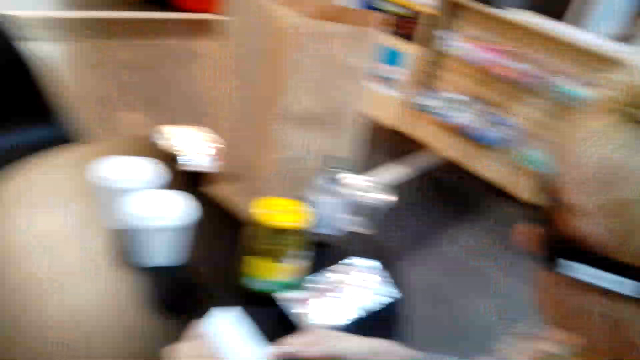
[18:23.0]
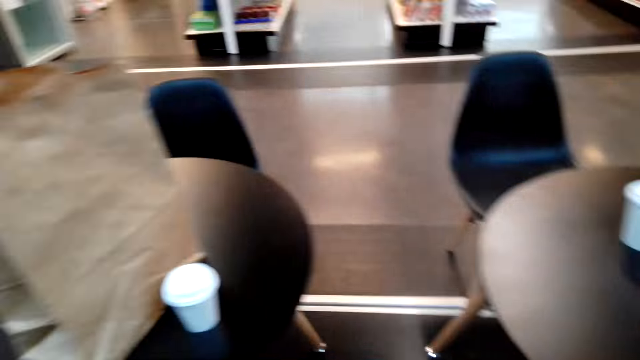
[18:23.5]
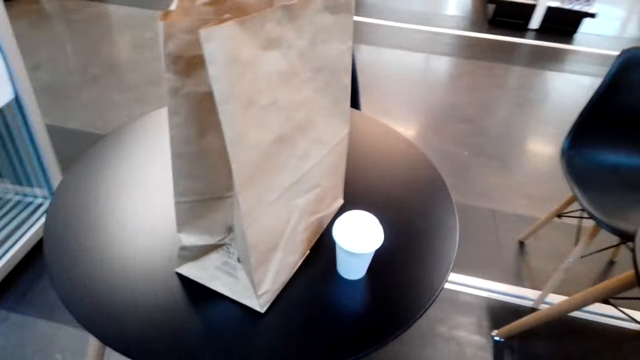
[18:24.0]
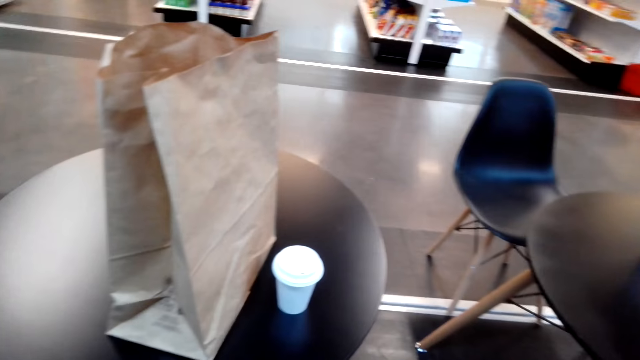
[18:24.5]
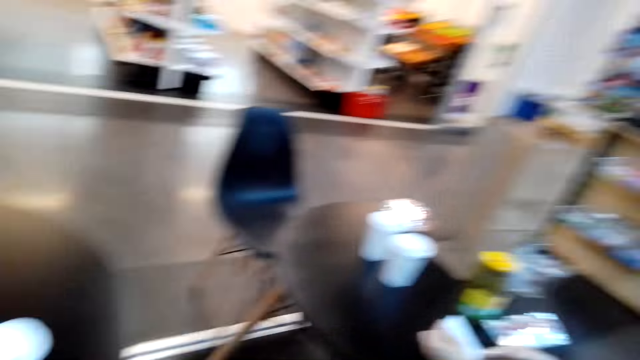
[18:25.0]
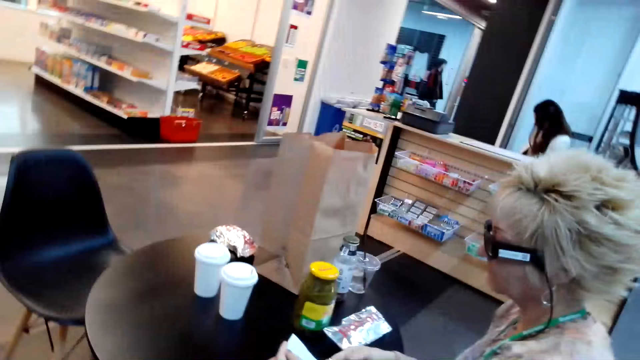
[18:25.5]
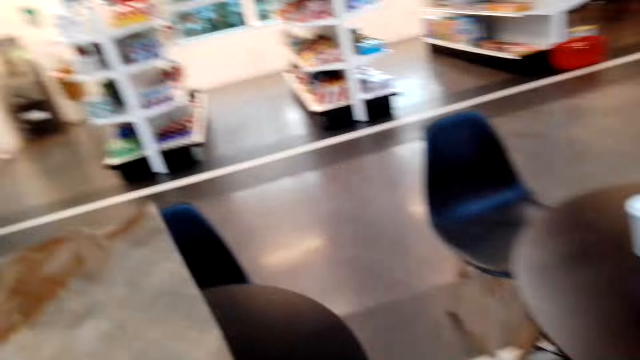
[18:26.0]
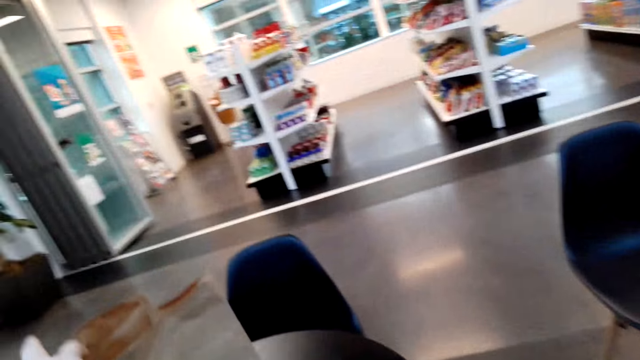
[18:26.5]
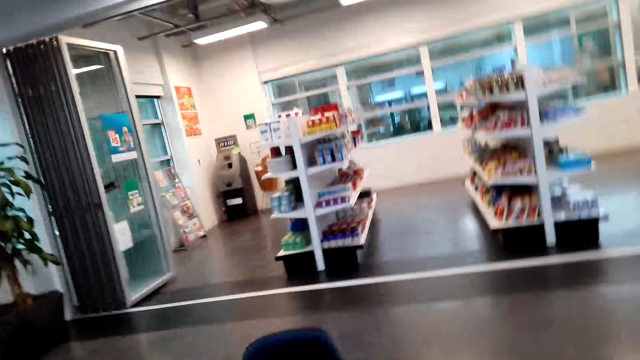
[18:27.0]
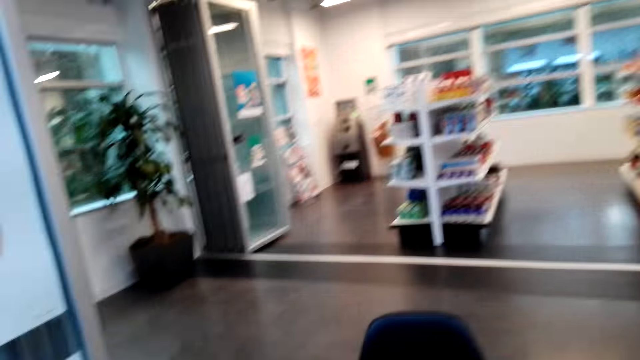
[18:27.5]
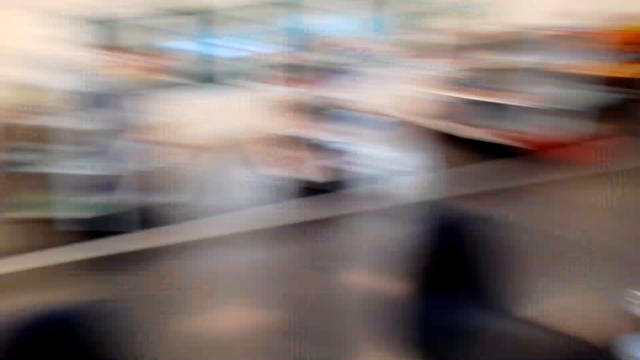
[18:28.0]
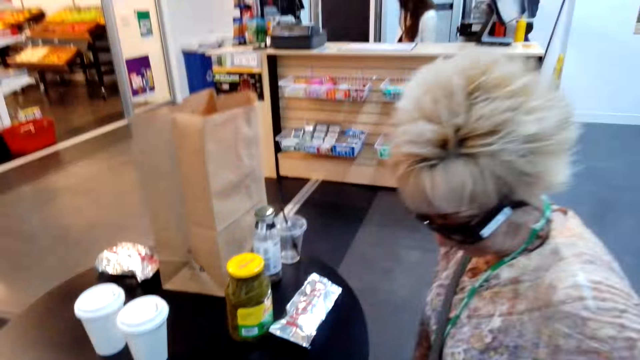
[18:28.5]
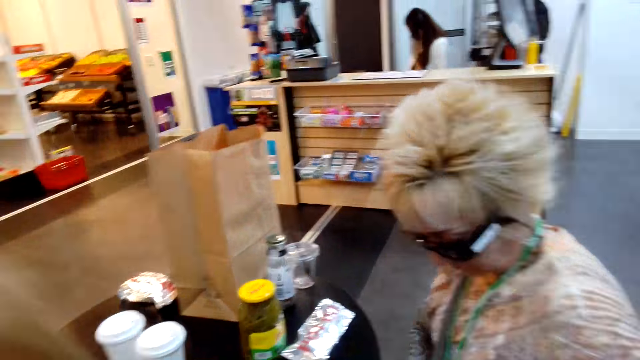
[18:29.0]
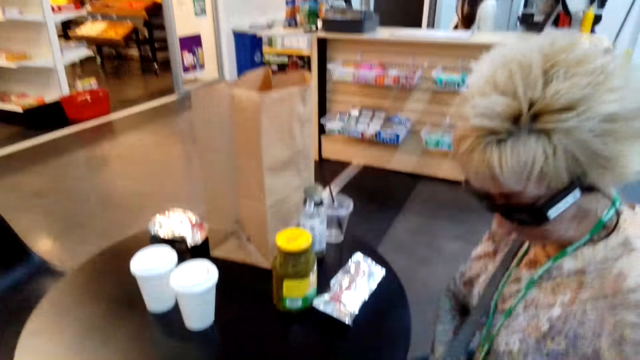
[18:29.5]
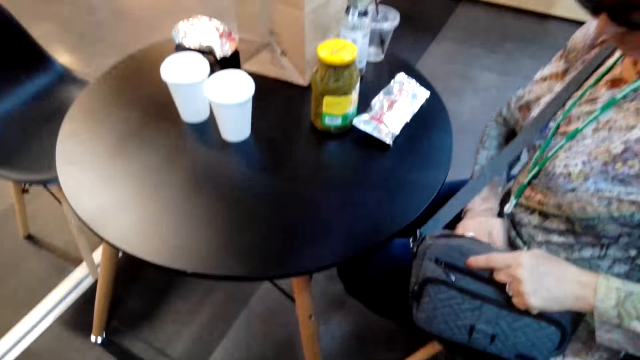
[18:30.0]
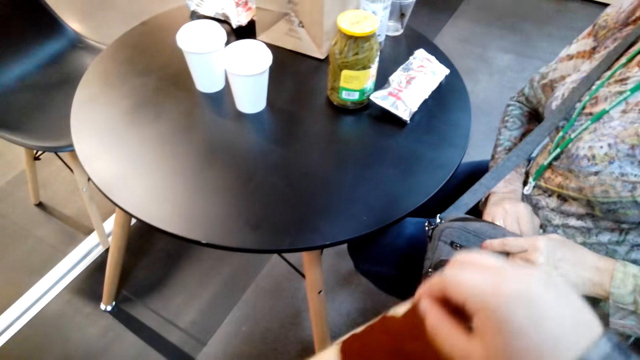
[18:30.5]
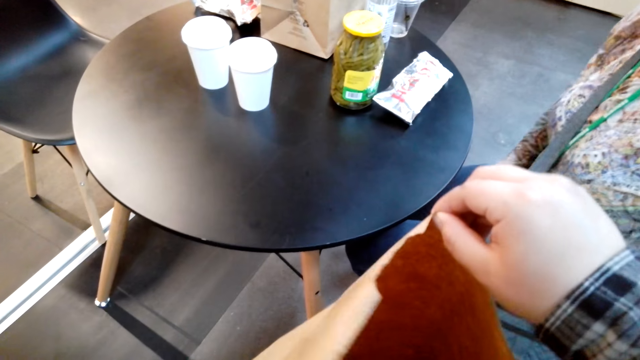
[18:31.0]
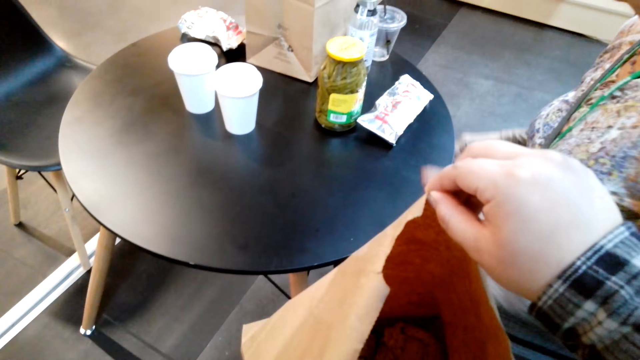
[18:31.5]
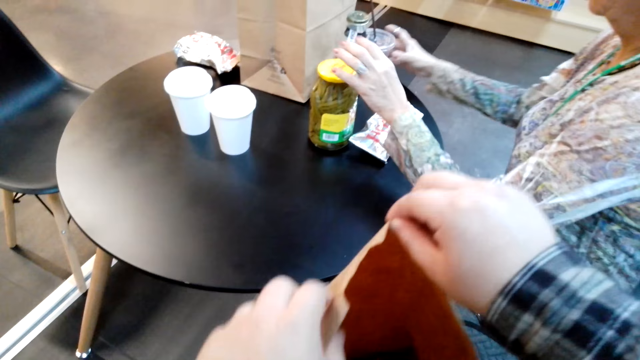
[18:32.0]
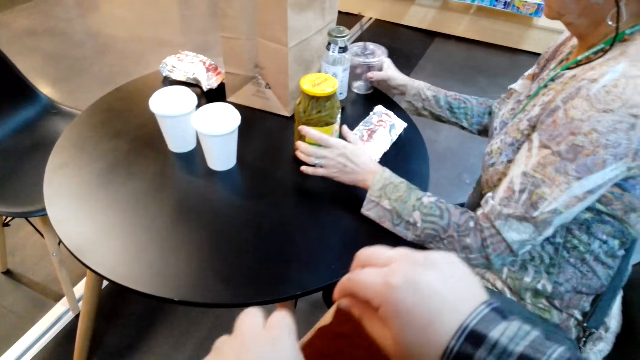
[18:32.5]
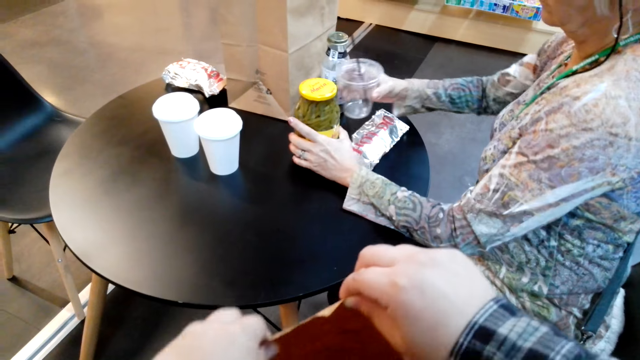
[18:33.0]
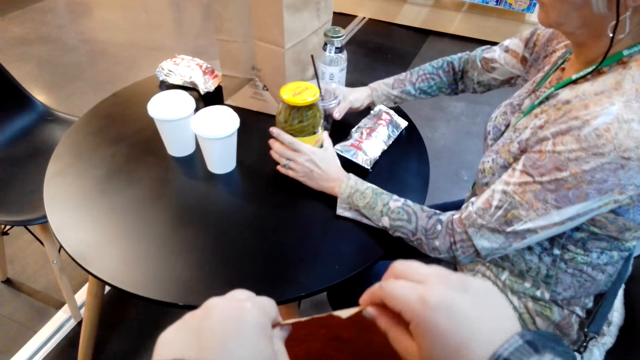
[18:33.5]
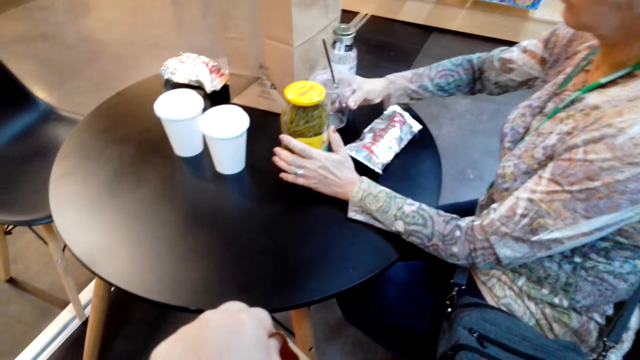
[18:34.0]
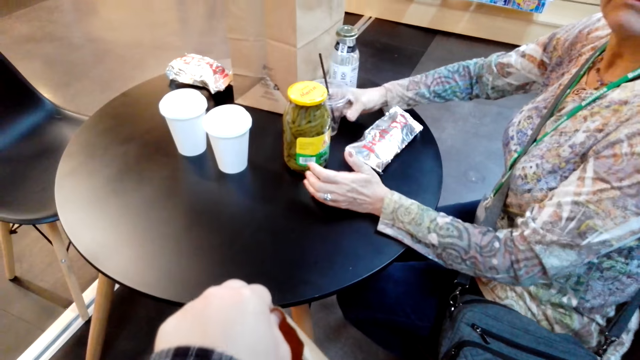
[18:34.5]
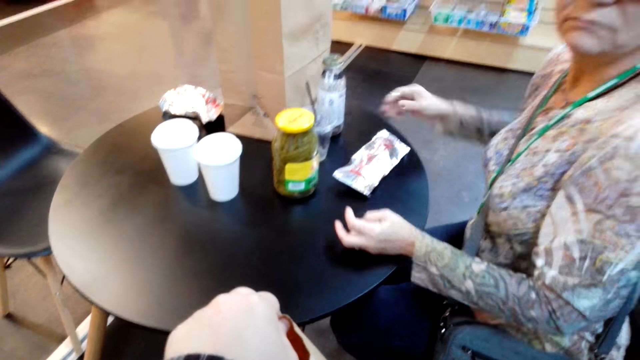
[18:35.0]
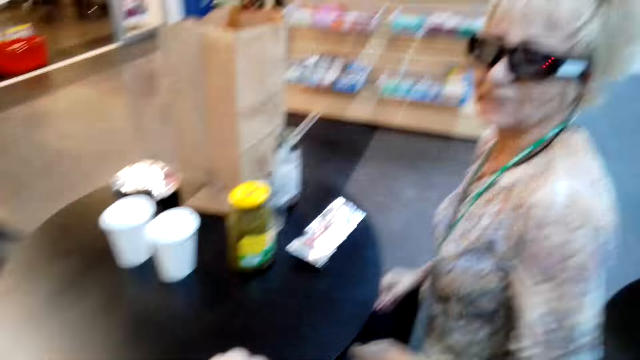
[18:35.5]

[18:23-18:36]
The camera wearer stares at a receipt in the grocery. A lady looks at the hand bag. The camera wearer picks up the paper bag. They put the receipt in the bag. The lady picks up a container with a straw. The camera wearer moves a bottle on the table. The lady puts the container with the straw on the table.

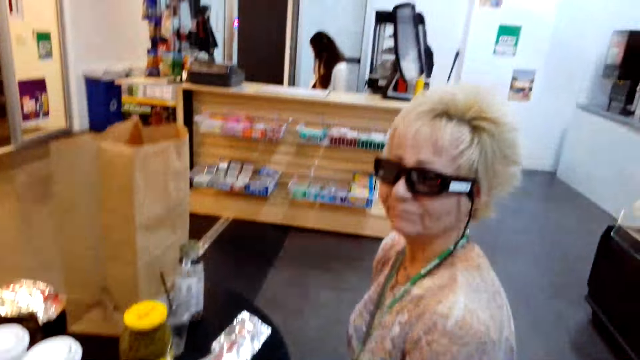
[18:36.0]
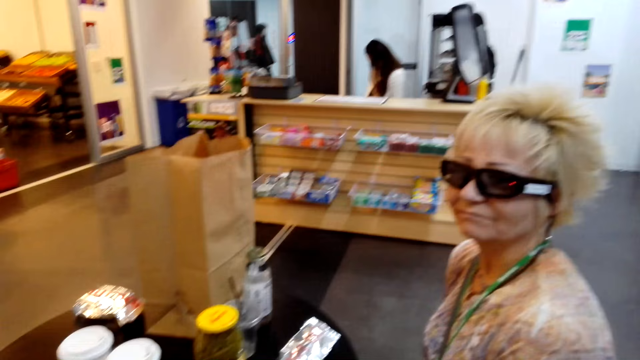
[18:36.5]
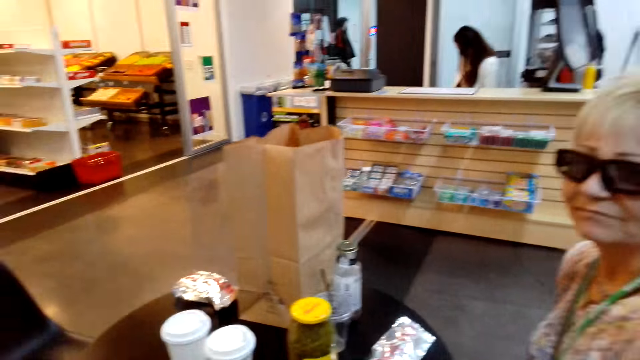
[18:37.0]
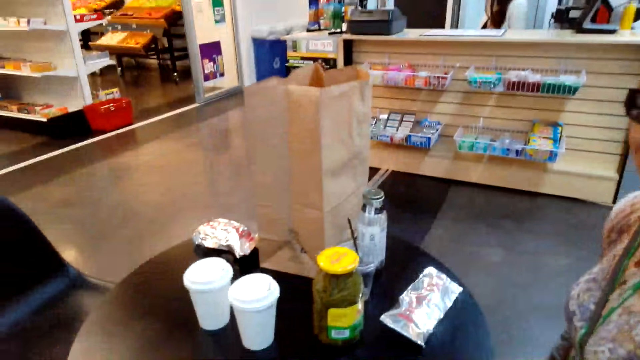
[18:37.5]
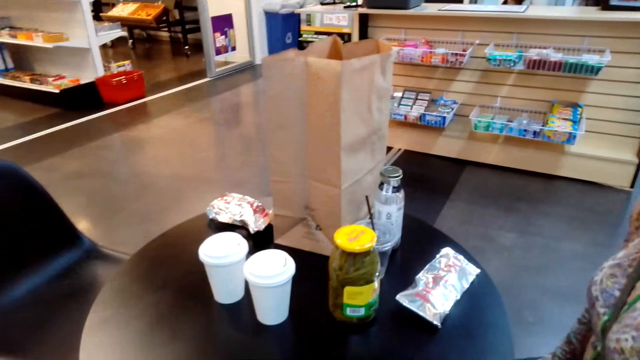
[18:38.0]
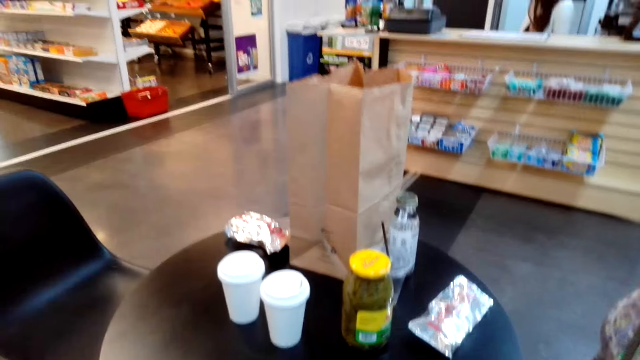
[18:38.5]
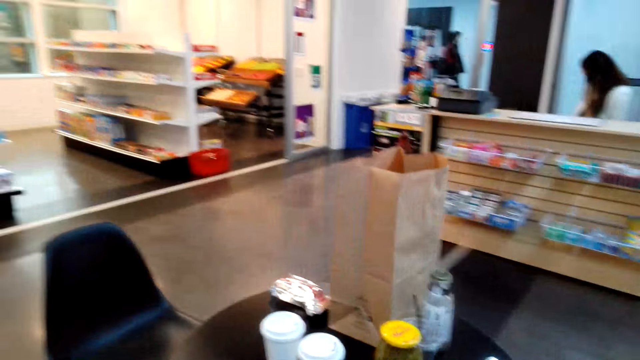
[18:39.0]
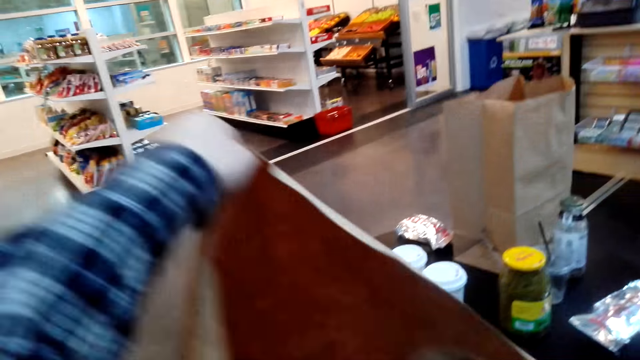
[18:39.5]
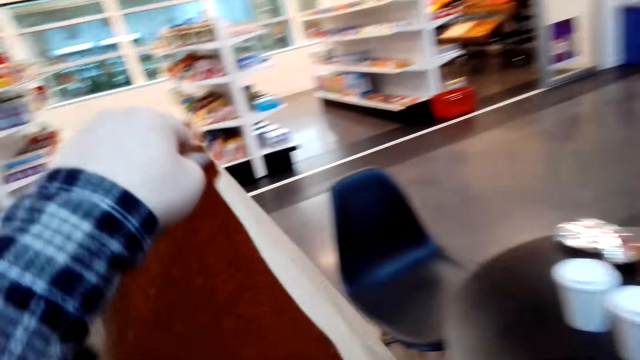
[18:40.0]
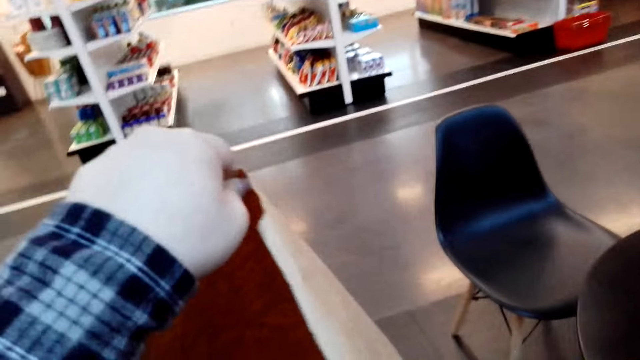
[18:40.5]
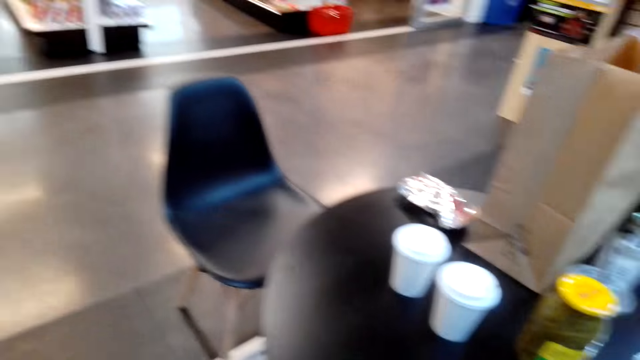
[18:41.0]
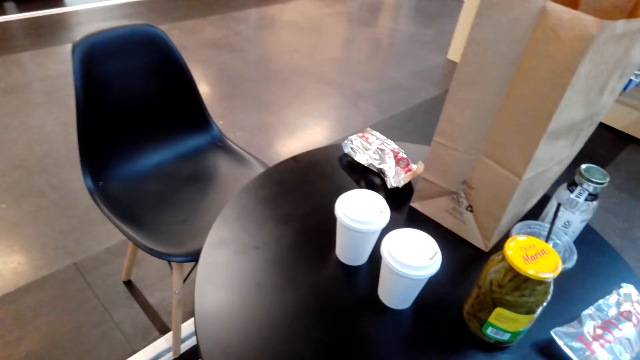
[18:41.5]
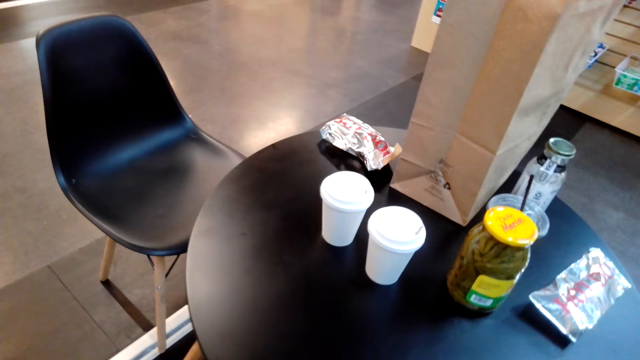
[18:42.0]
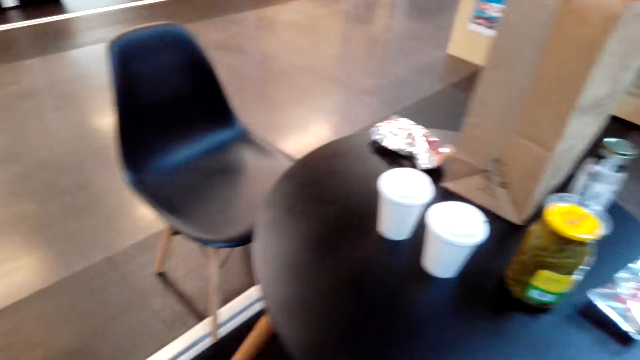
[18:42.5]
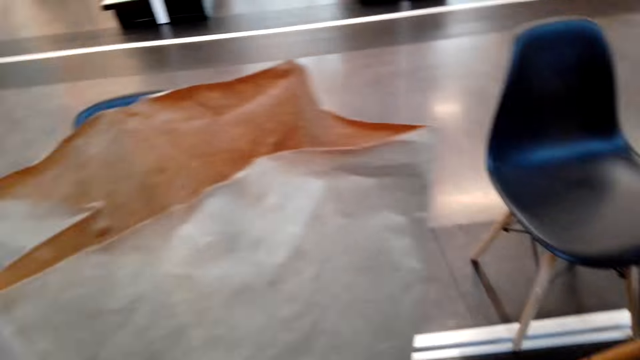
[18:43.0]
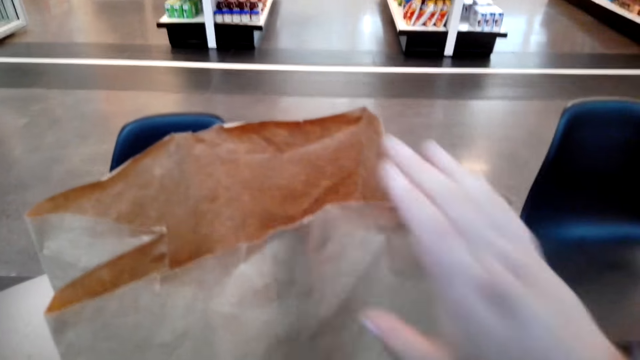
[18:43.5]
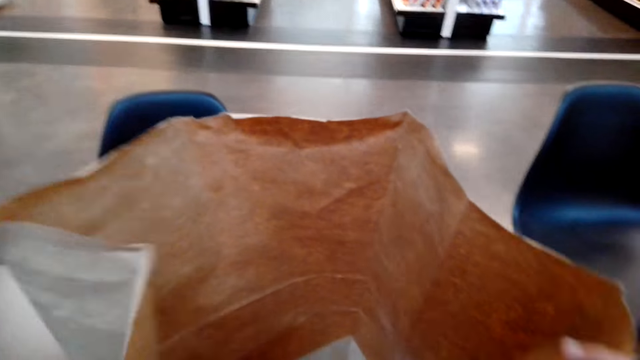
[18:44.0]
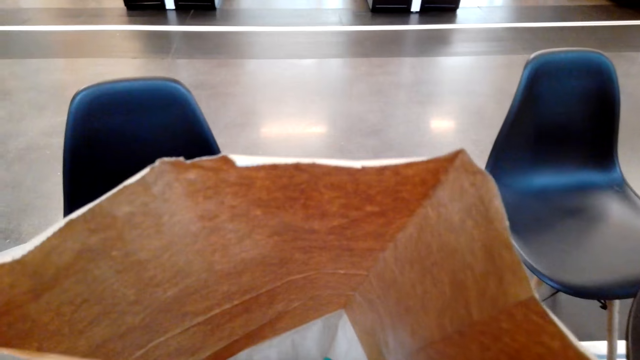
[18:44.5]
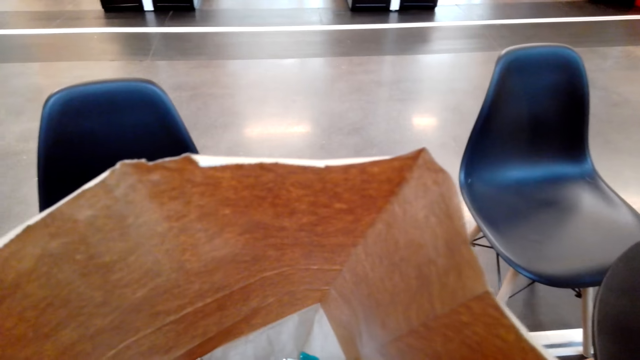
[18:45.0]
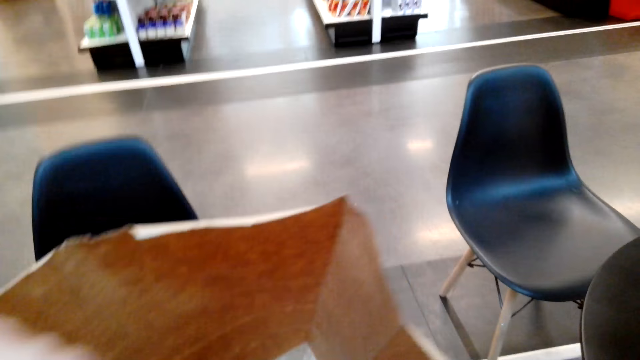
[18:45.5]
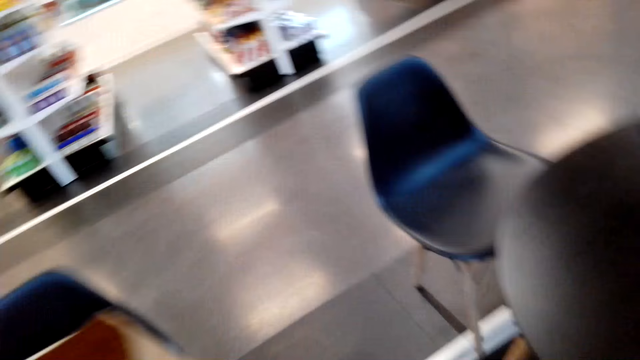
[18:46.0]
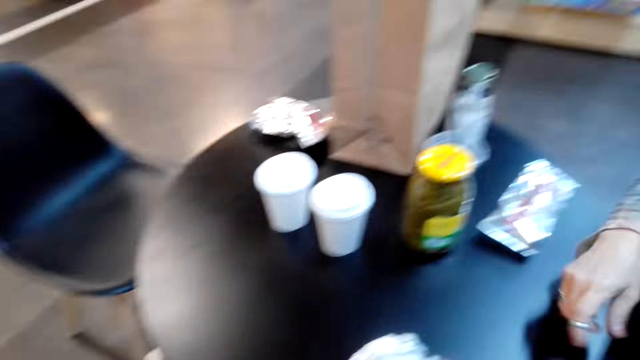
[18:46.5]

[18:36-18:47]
The camera wearer stares in the grocery. They touch the paper bag. They touch the paper bag again.
